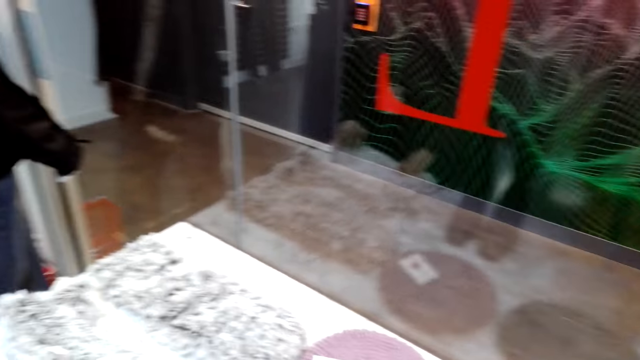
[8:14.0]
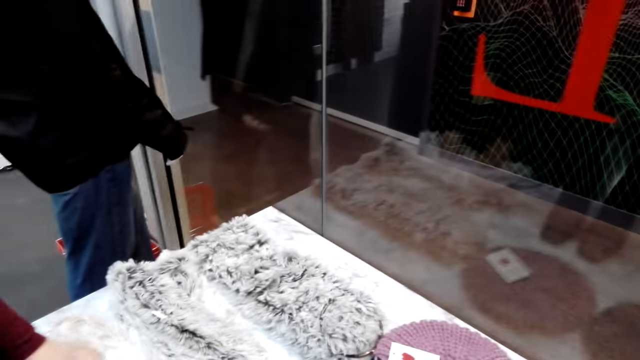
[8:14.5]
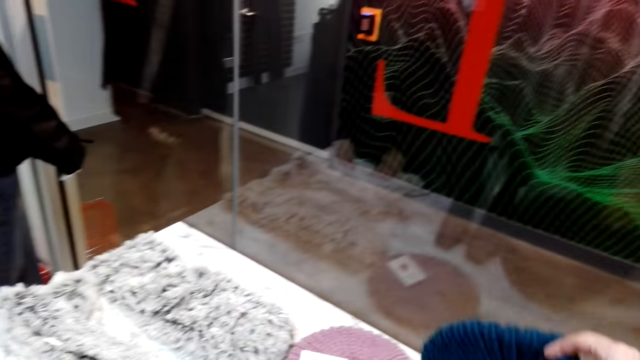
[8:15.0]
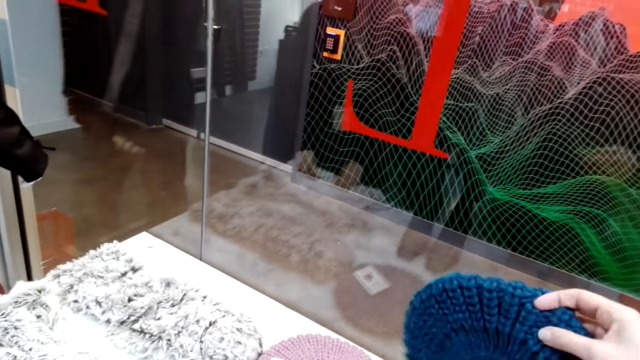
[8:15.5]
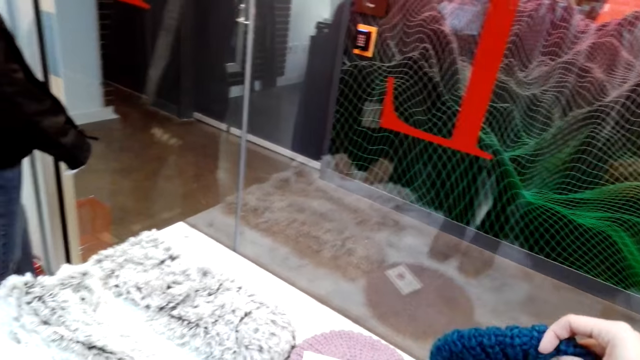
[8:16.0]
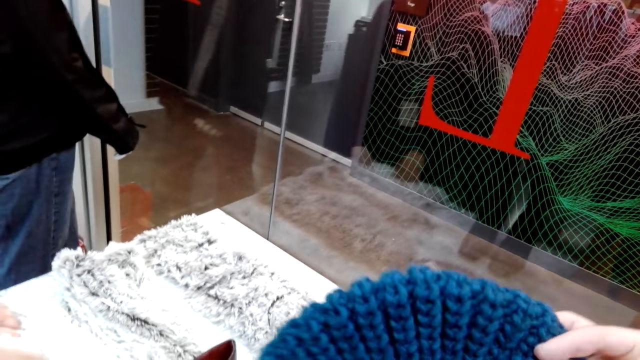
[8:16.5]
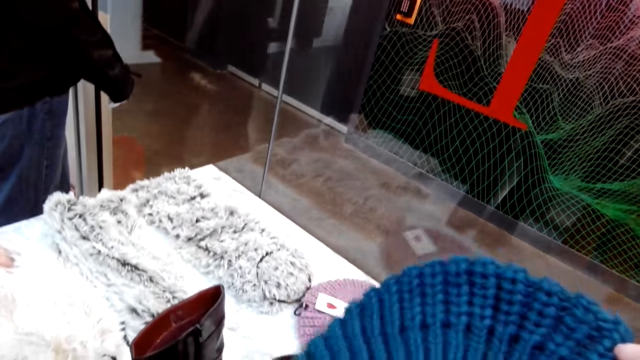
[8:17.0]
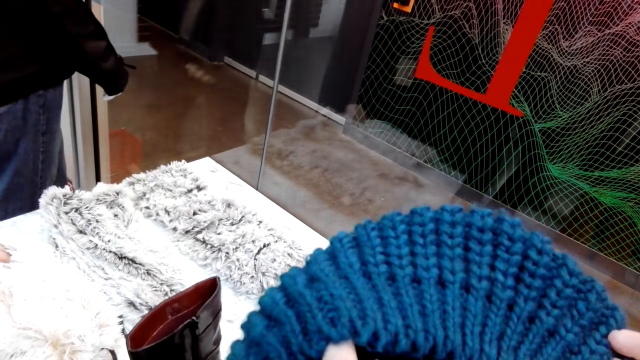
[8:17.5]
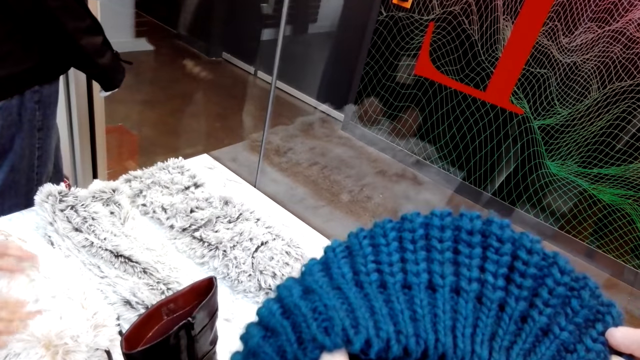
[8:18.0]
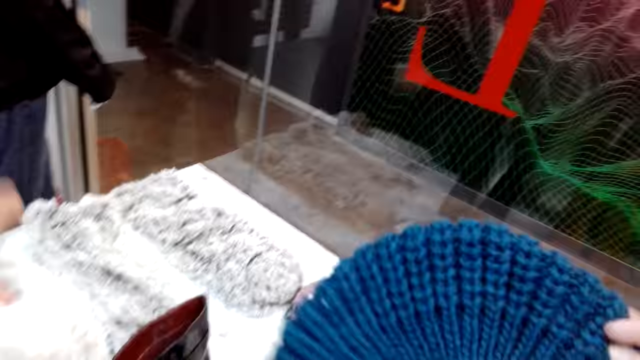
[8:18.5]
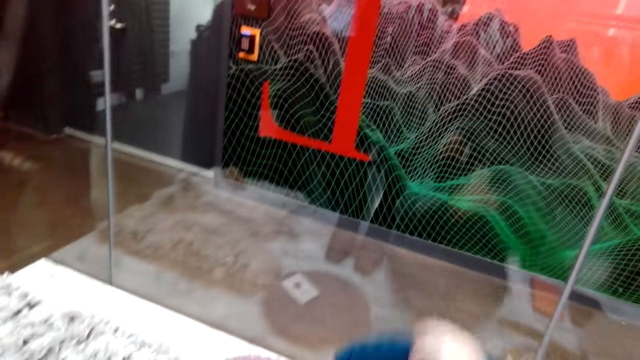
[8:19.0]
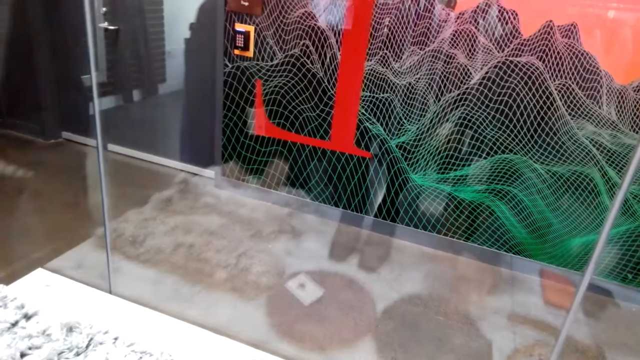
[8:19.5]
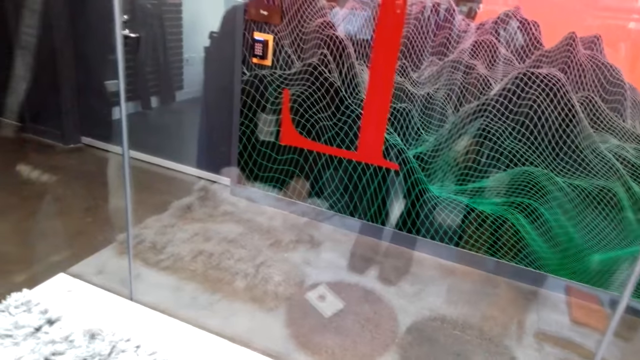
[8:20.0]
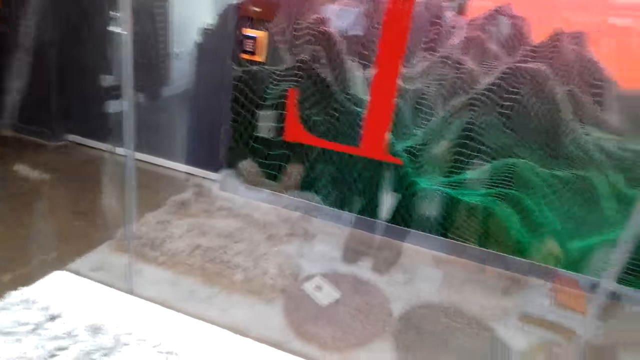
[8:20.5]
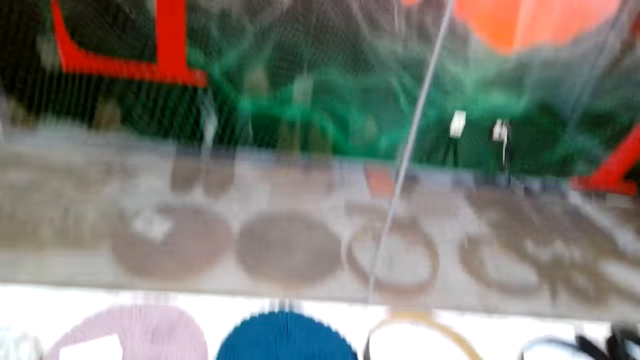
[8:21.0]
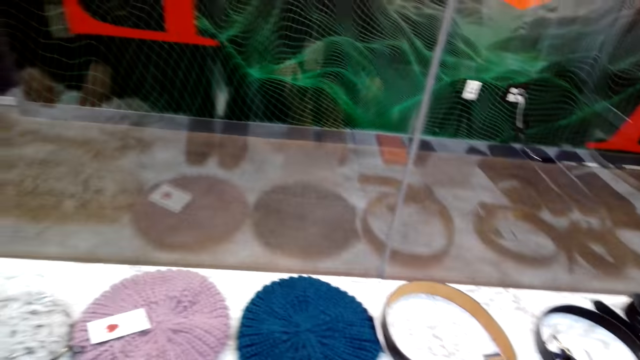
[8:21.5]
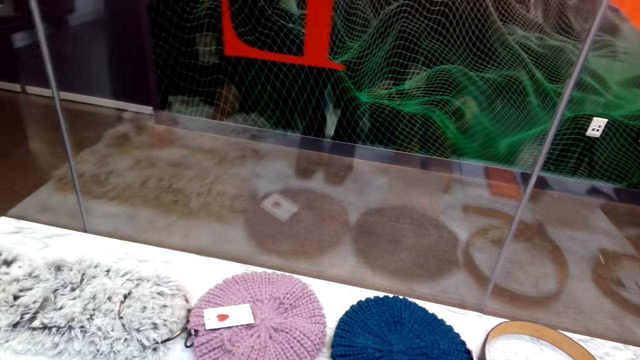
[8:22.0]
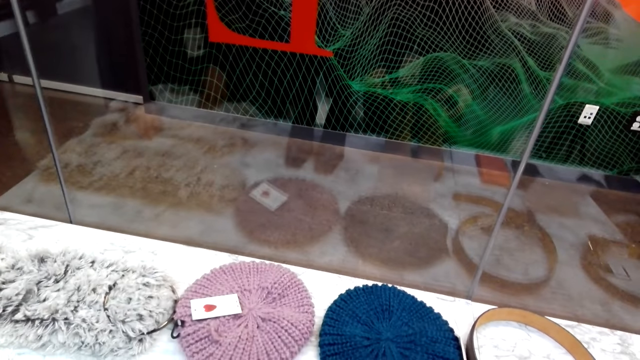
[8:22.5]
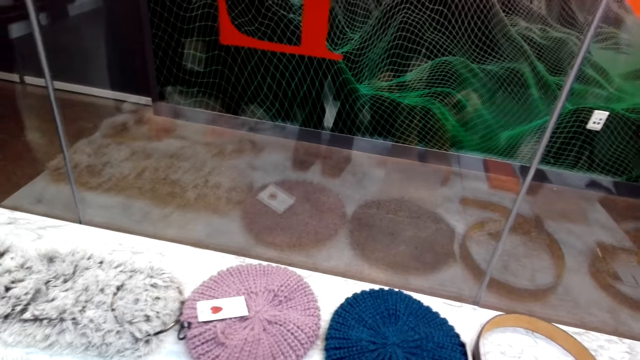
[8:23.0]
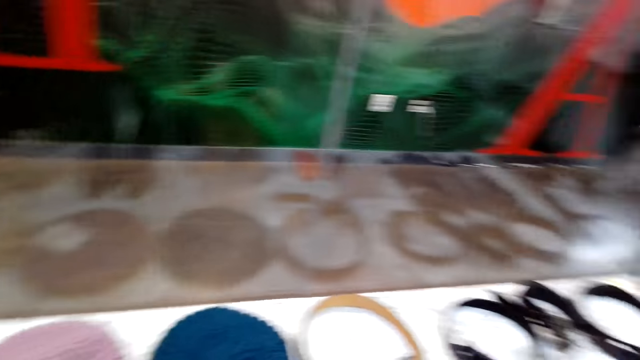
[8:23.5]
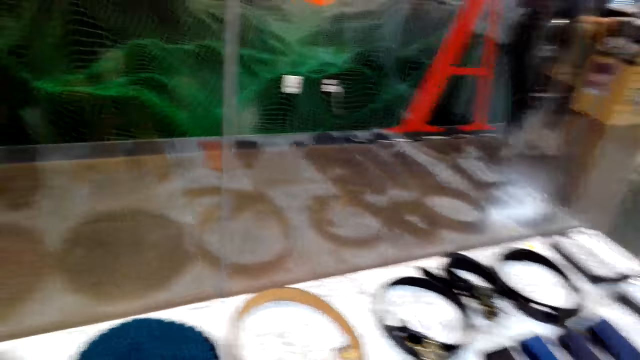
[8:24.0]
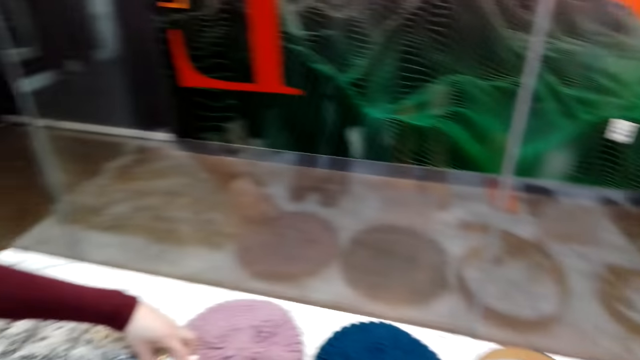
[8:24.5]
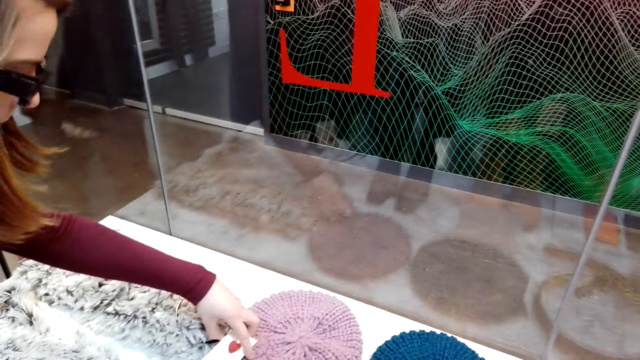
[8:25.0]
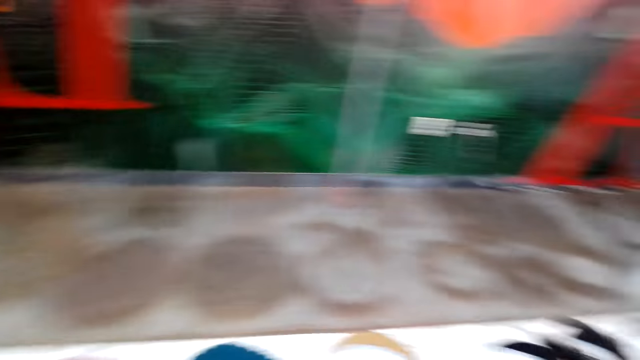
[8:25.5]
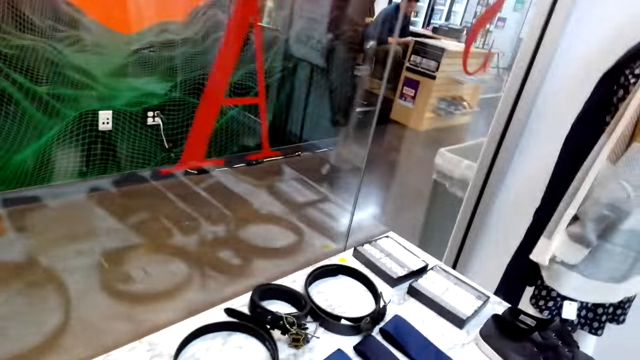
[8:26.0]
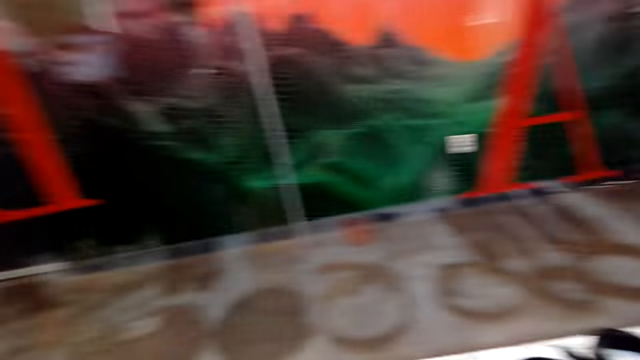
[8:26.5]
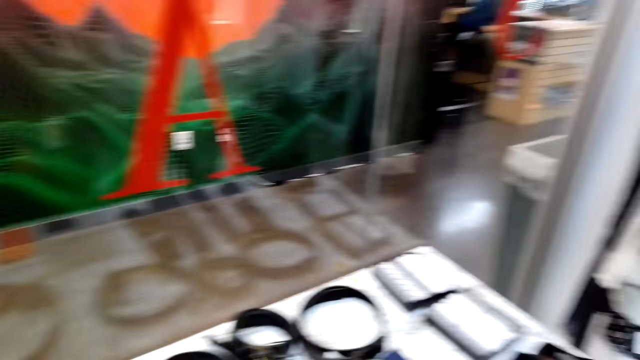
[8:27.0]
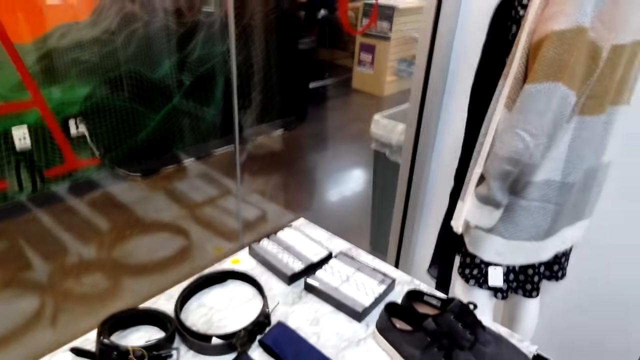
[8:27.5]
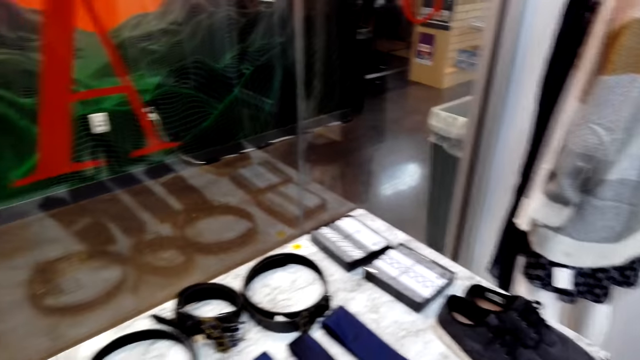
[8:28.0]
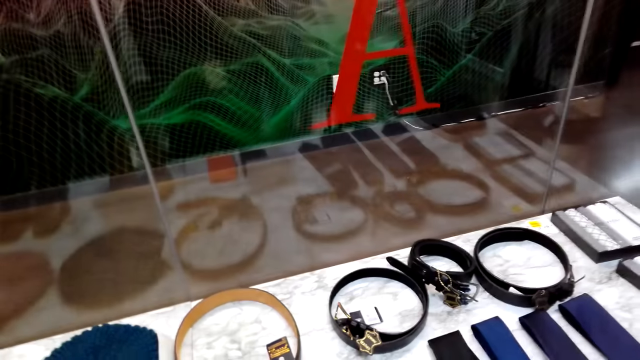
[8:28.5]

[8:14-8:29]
The camera wearer takes a cap or thread hat. They speak to a woman. They look at the cap. They touch the thread hat. They look at the thread hat. They place the thread hat on the table. They touch the boots. The woman touches a scarf. The camera wearer speaks to the woman. They look around the table. They speak to the woman.

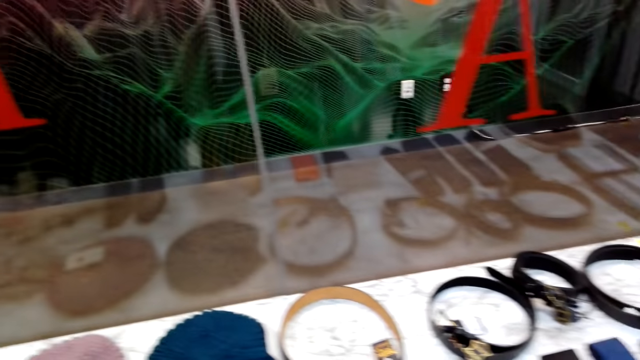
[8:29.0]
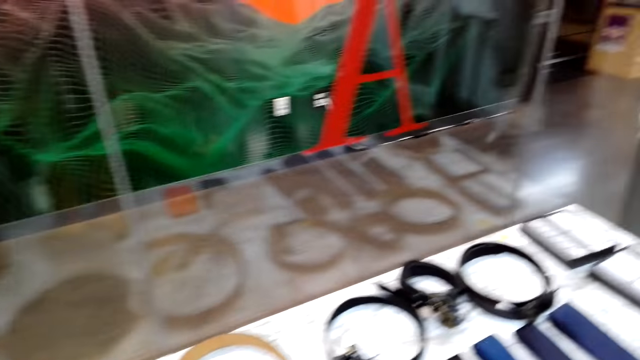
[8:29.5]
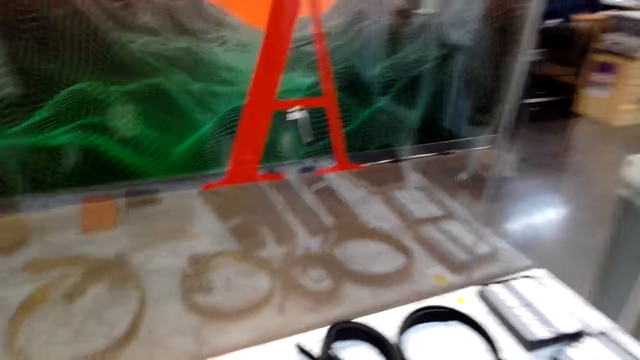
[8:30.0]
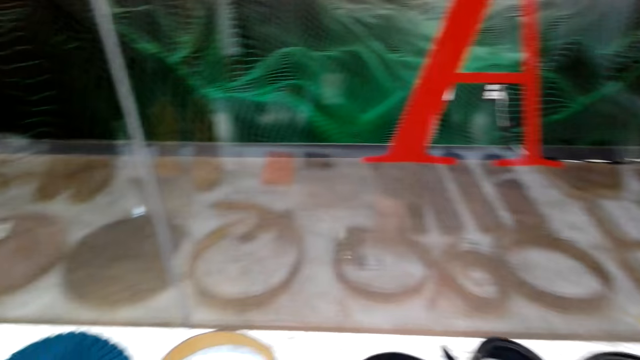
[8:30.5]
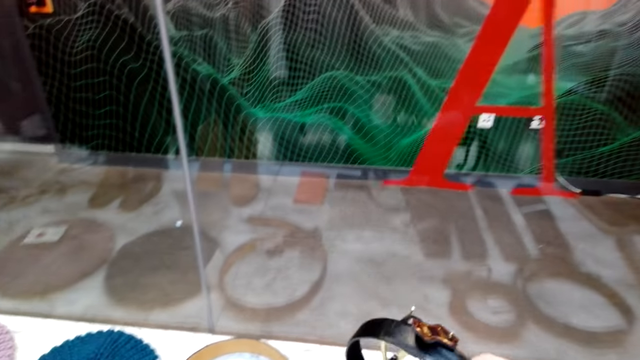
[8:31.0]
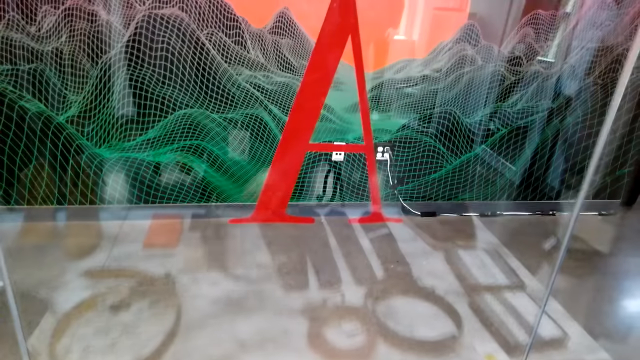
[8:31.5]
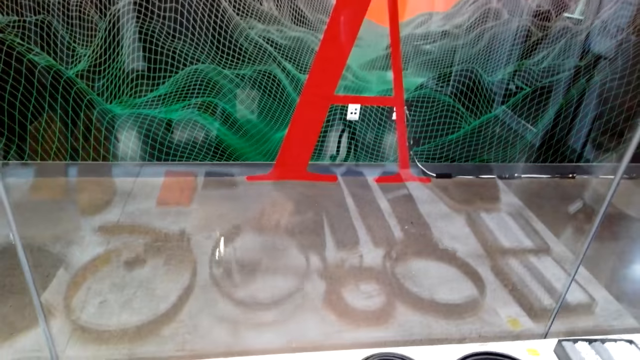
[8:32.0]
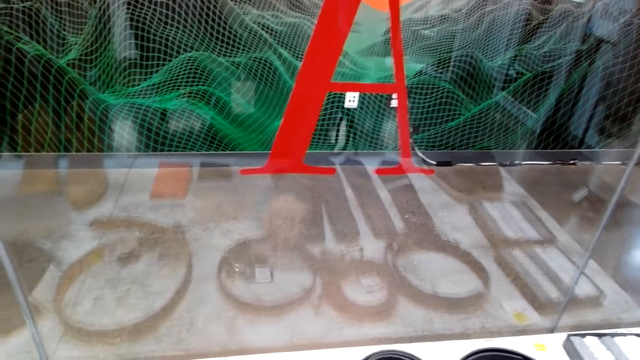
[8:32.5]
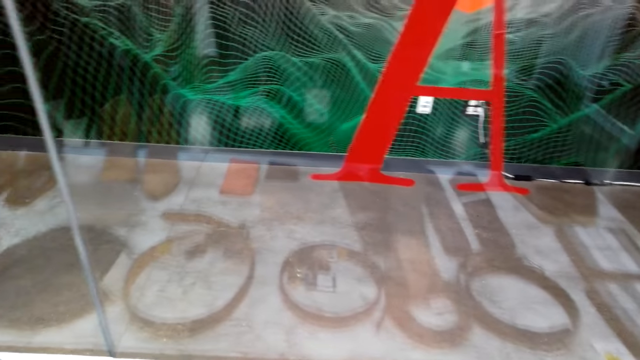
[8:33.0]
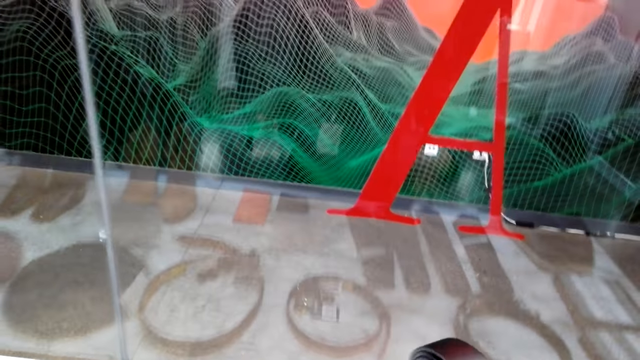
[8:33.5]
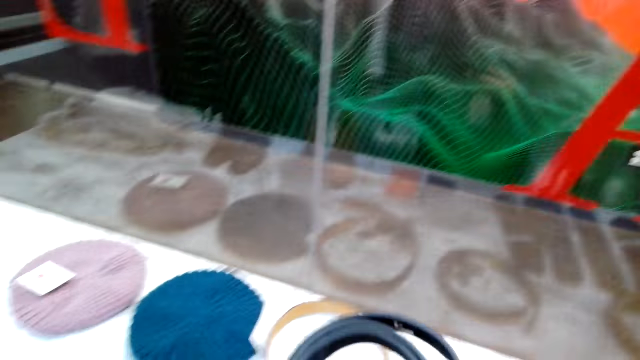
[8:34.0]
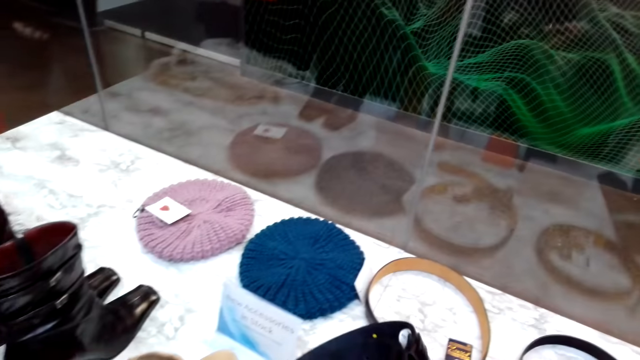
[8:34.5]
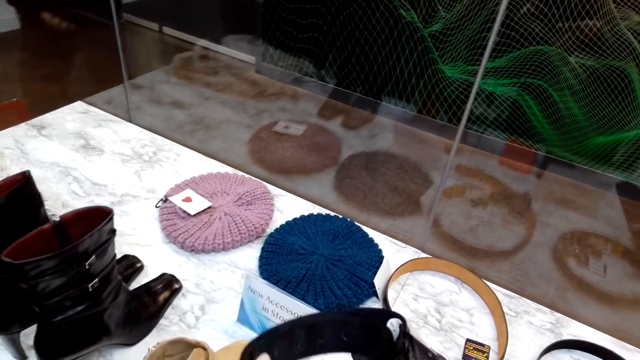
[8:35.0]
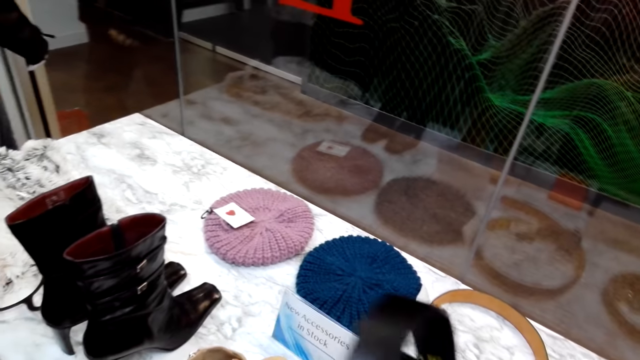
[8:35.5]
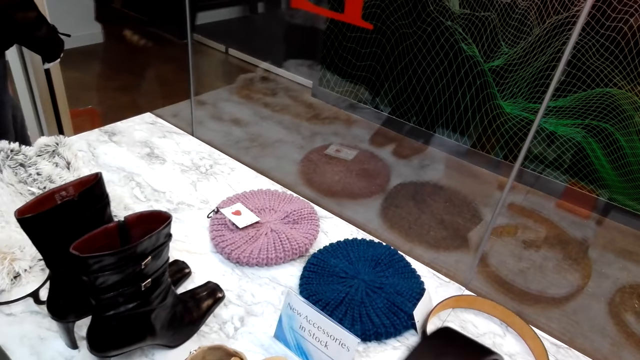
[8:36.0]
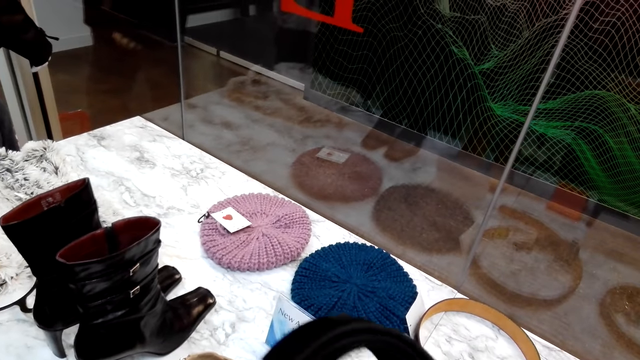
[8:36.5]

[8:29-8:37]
The camera wearer picks up a belt from the table. They return the belt to the table. They pick up another belt from the table. They look at the belt.
